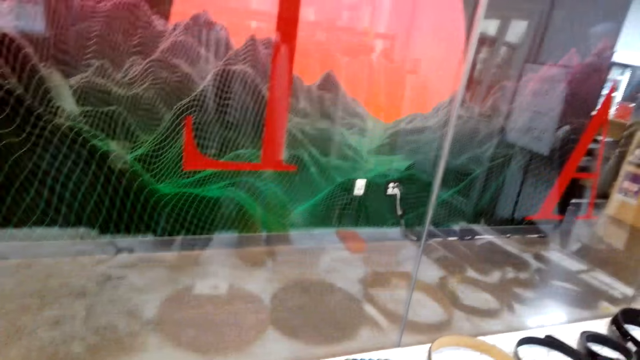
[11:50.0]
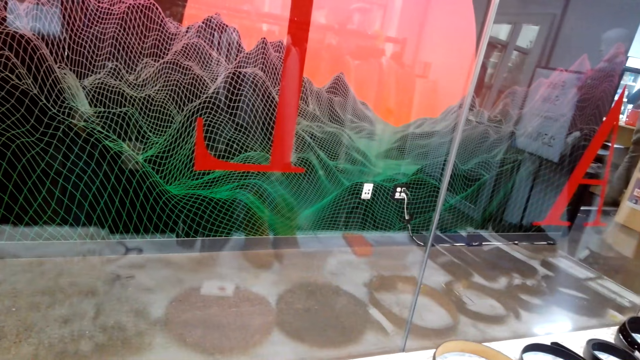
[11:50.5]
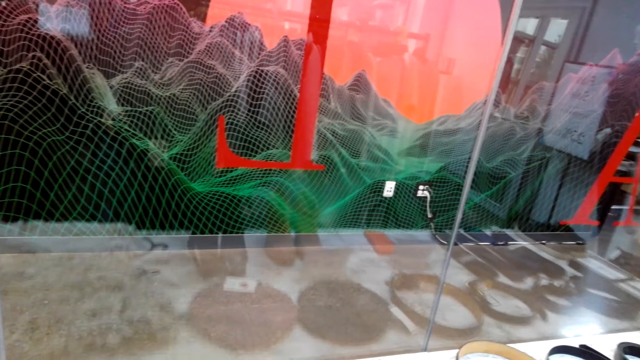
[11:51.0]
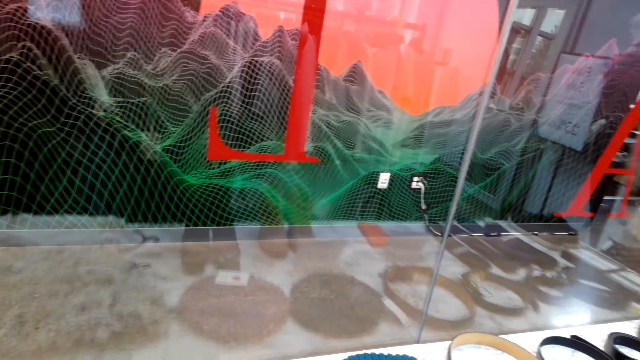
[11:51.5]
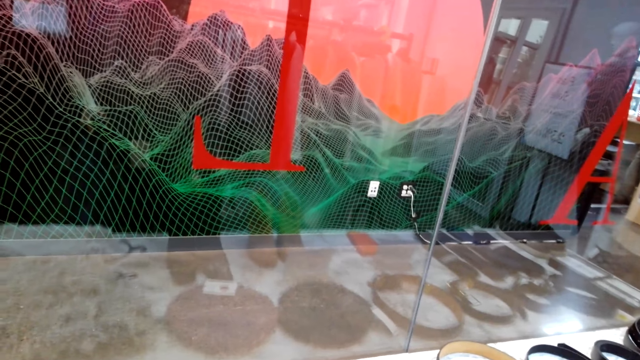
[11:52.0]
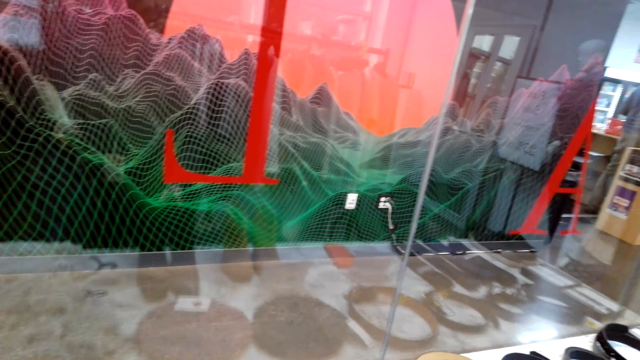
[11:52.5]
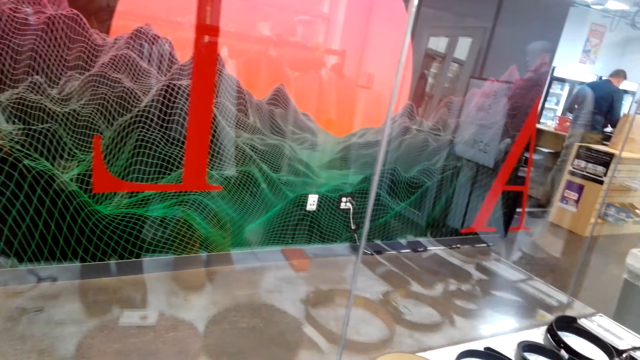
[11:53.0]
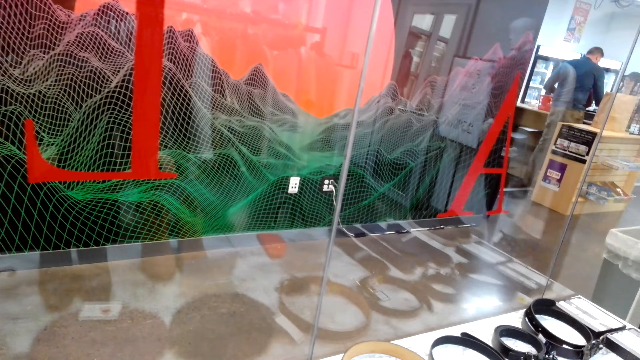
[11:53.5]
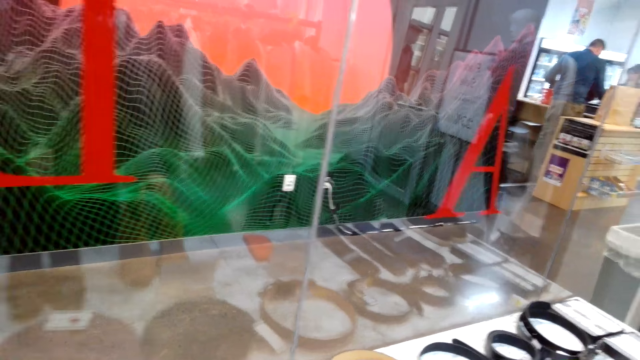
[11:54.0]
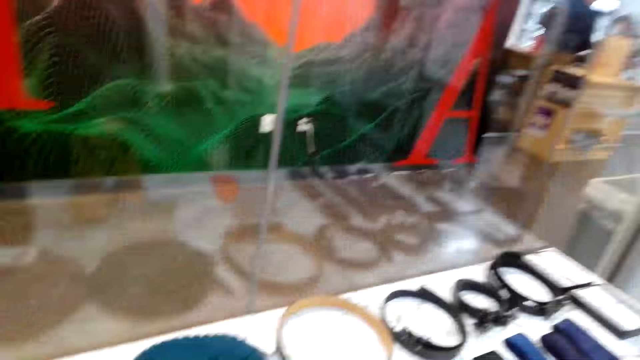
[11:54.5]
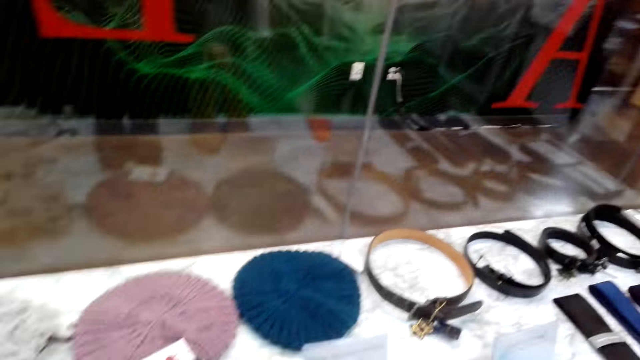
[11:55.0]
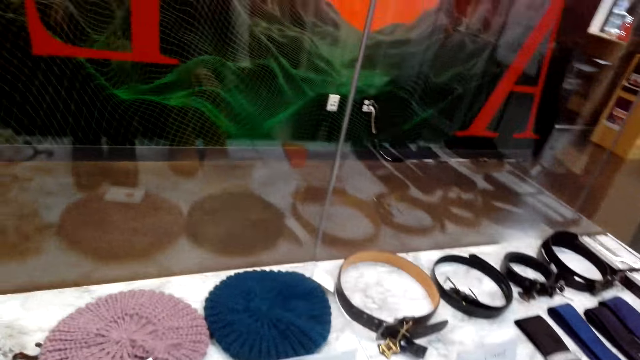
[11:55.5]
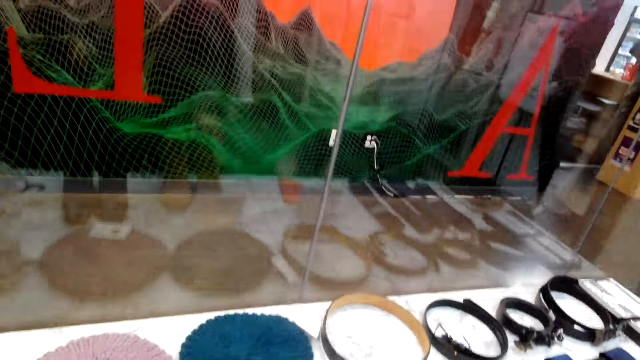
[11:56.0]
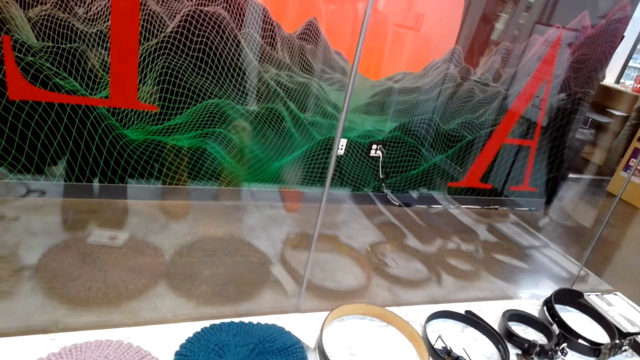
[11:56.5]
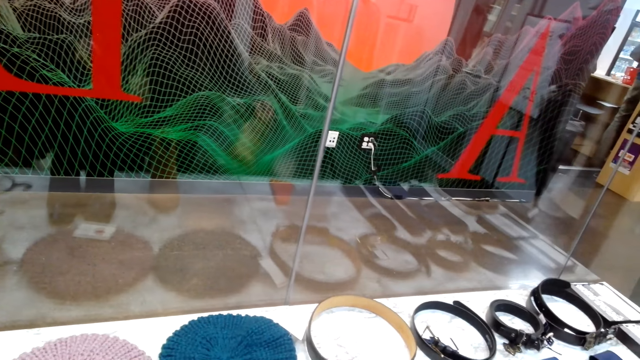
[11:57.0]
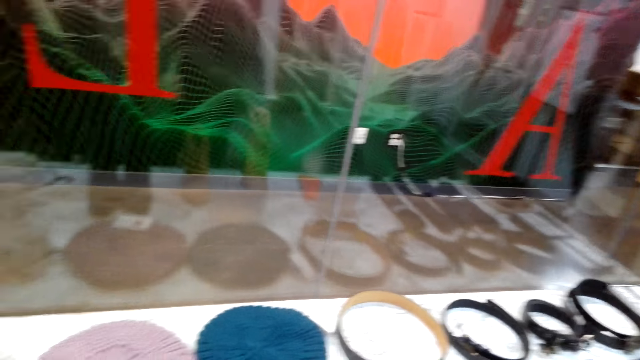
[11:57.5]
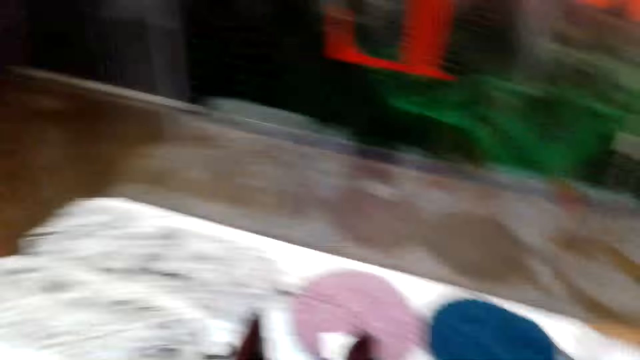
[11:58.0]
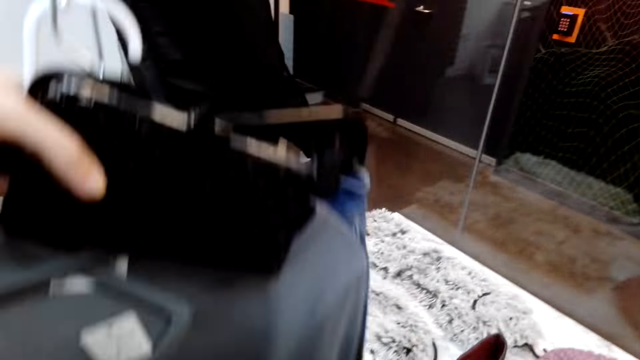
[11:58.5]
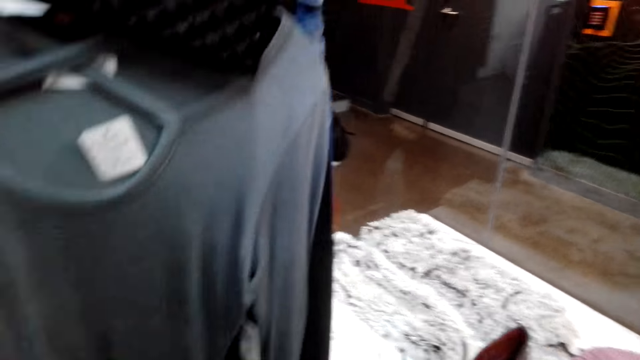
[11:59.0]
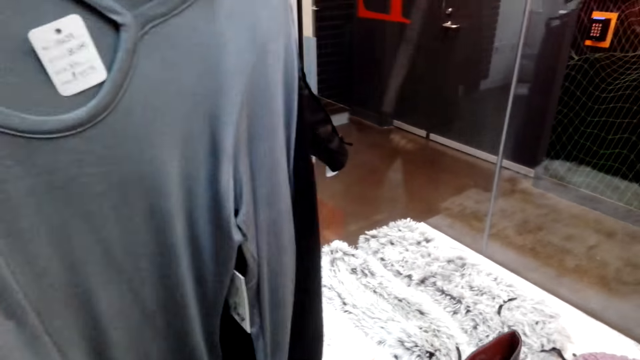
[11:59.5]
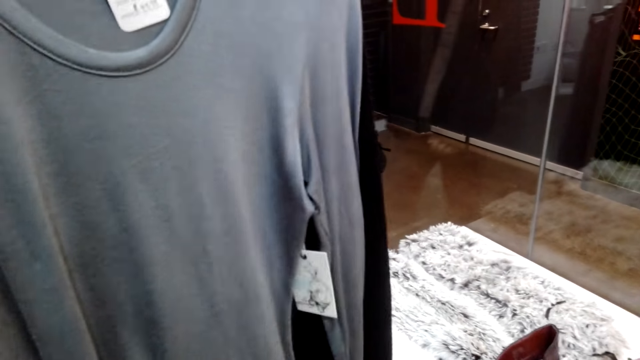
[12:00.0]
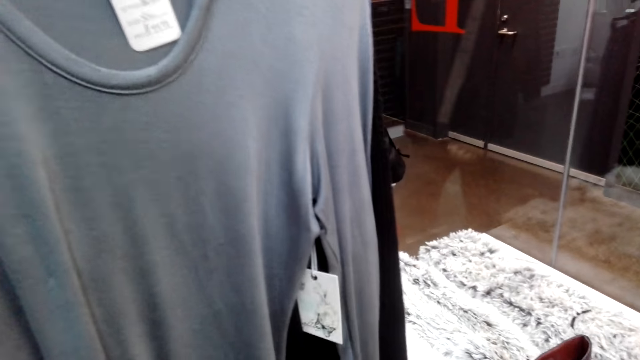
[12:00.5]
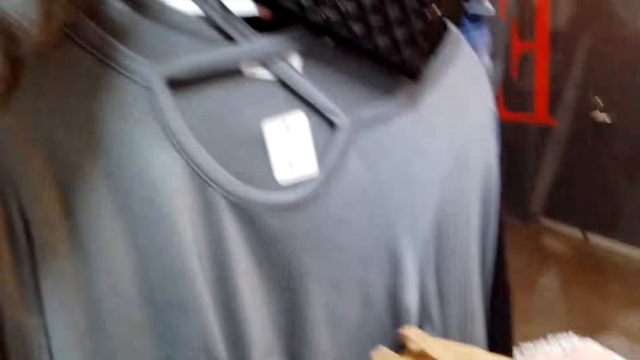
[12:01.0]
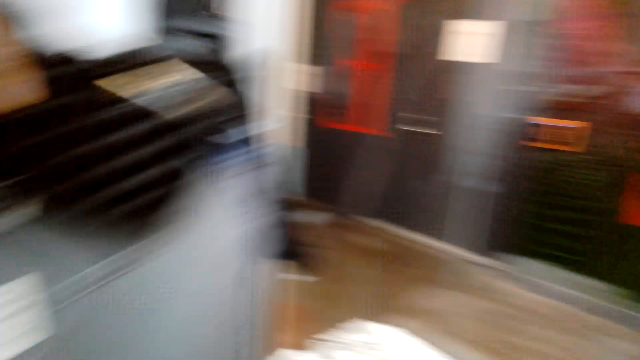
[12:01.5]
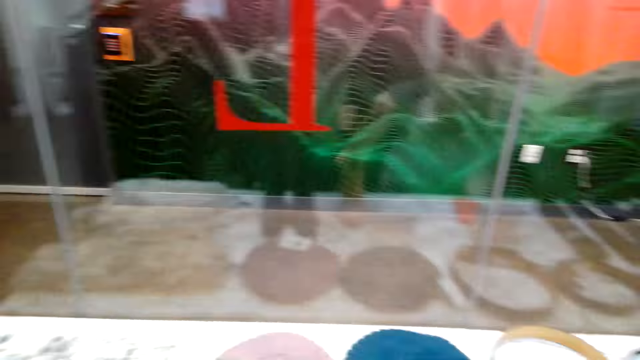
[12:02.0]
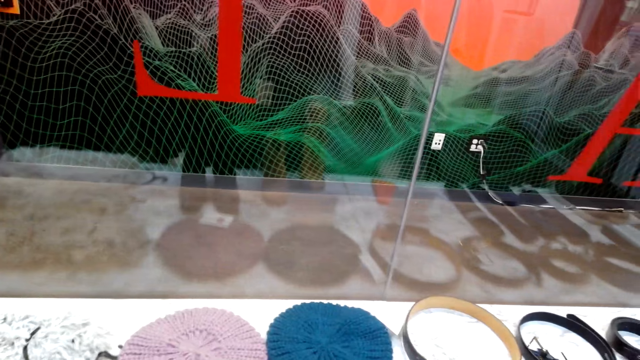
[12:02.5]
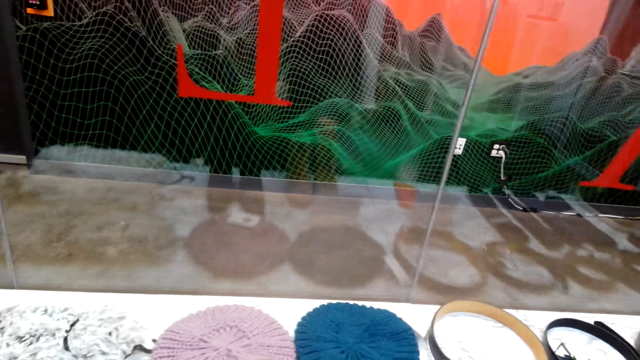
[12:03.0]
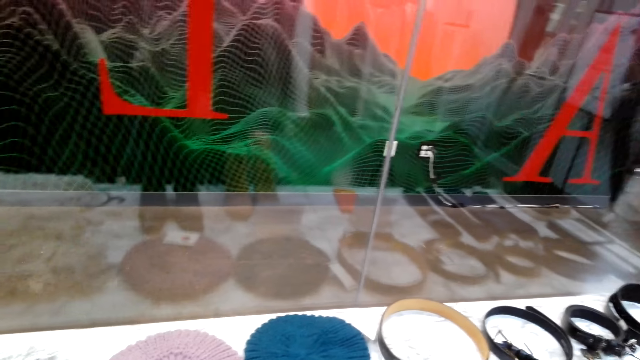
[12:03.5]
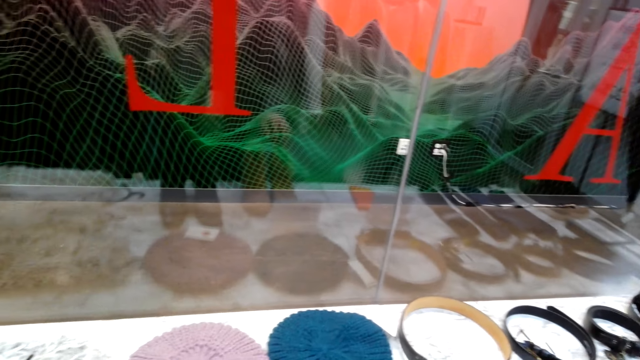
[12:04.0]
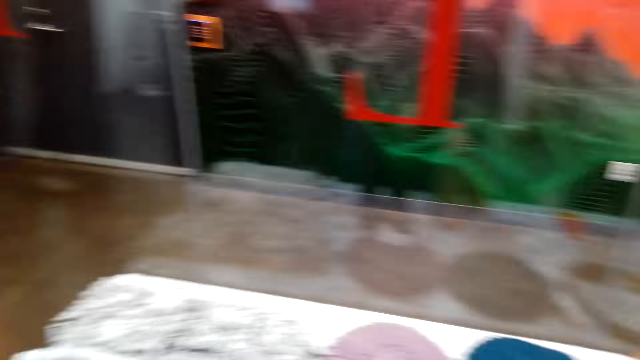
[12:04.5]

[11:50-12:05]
The camera wearer picks boots from the counter. They touch the shoes. They return the boots on the counter. They pick a pair of the boots or shoes up with the right hand. They place the pair of boots on the floor. They take a look at the top. They put down the shoe.

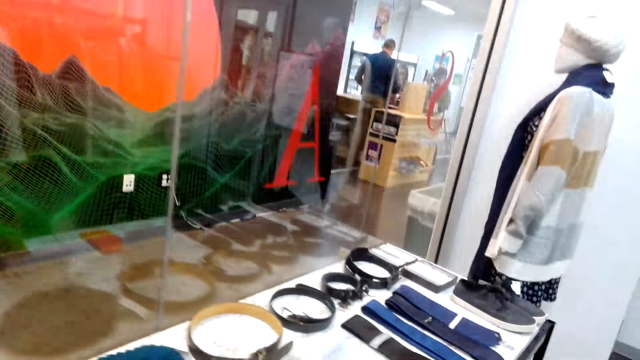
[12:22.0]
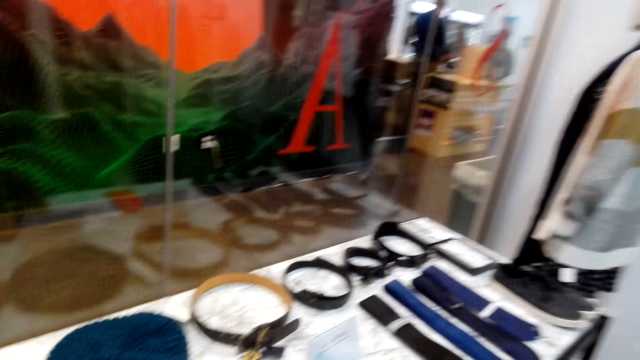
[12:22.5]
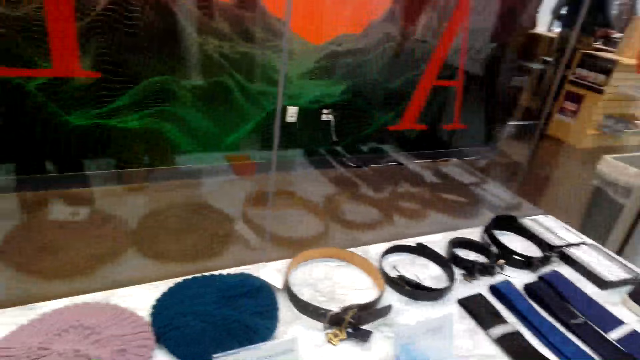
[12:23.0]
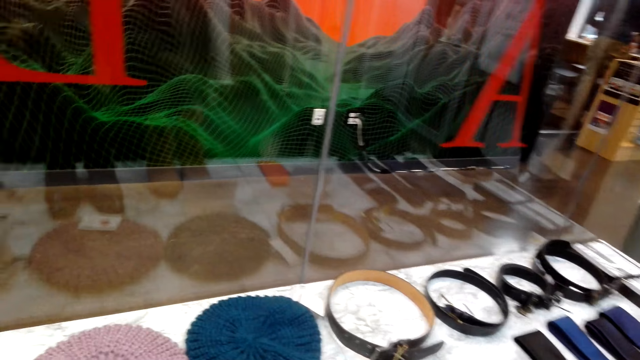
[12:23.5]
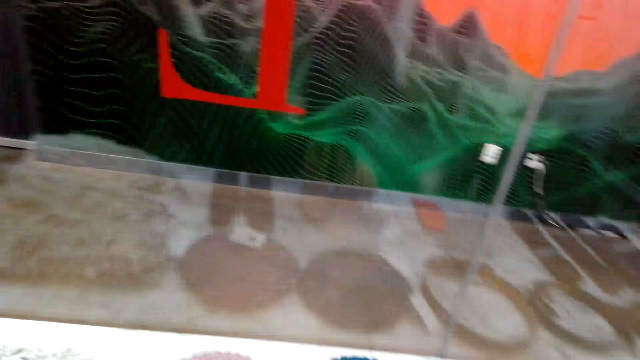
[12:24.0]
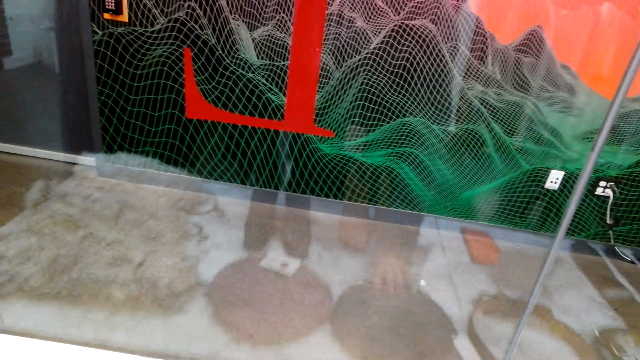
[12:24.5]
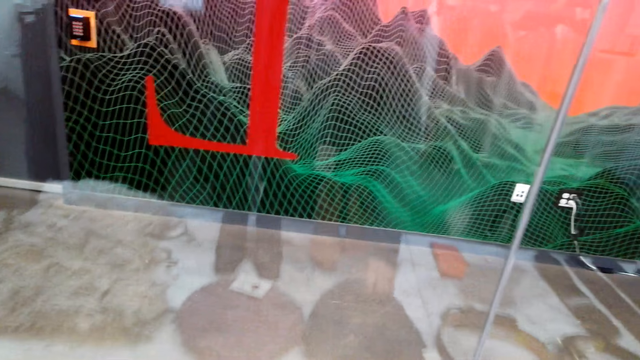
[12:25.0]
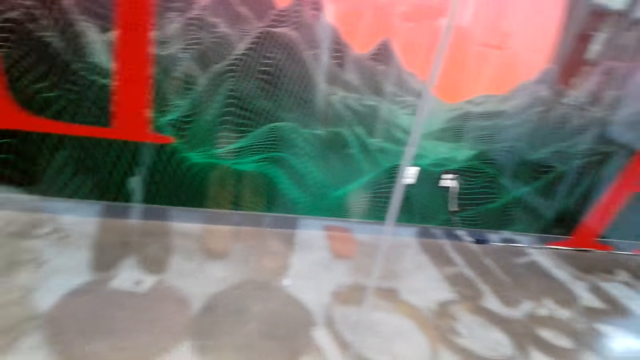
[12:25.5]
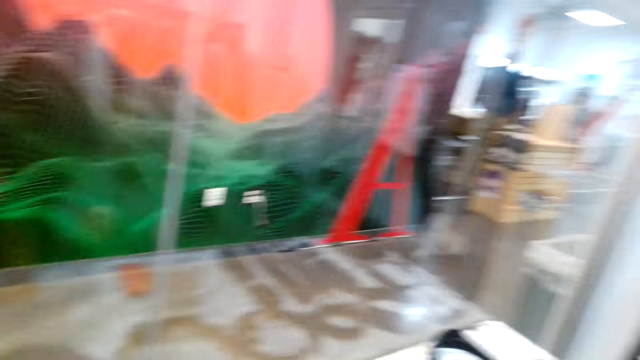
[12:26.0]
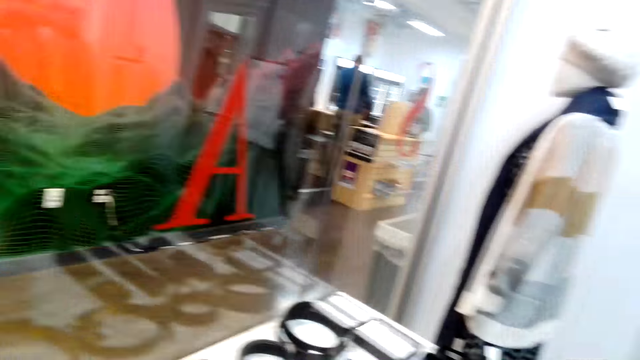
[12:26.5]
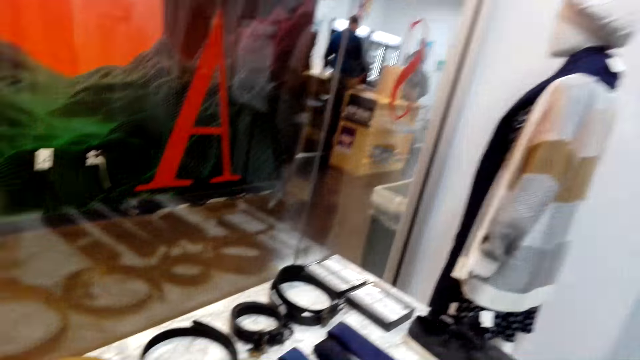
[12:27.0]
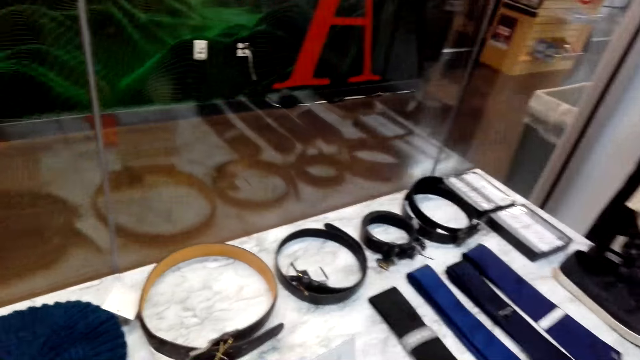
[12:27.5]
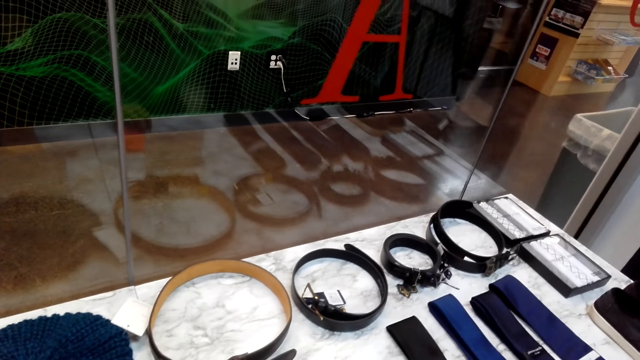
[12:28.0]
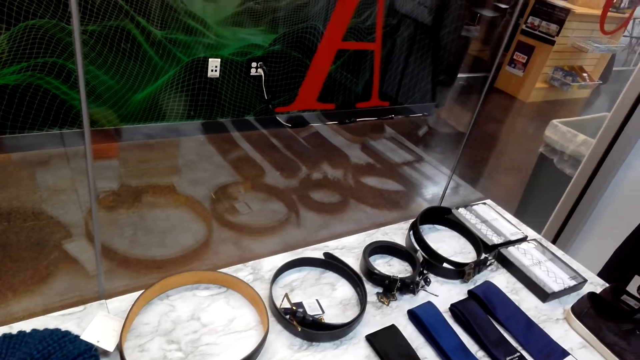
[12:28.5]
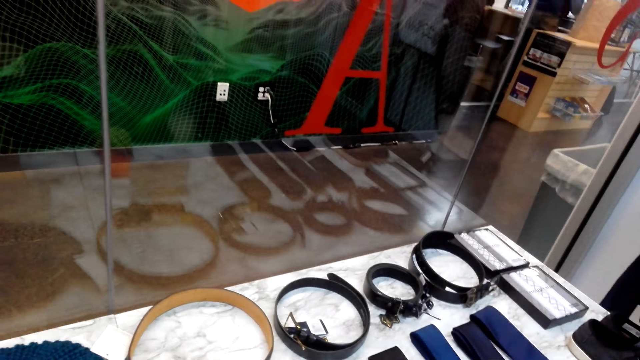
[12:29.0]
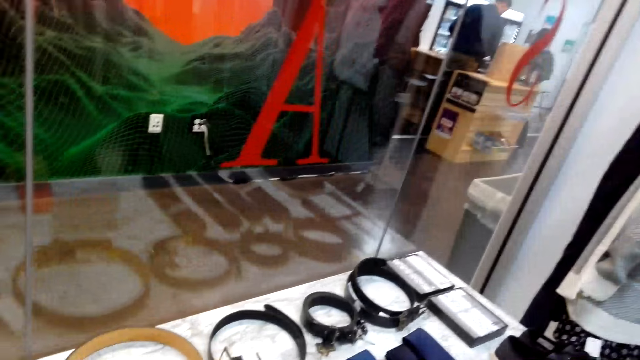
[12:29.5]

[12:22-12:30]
The camera wearer moves around. They pick the hat from the counter with the right hand.
